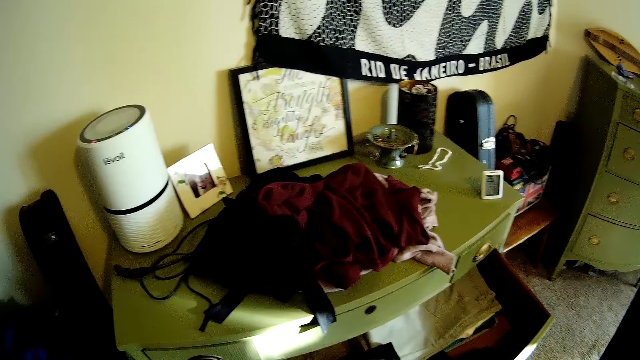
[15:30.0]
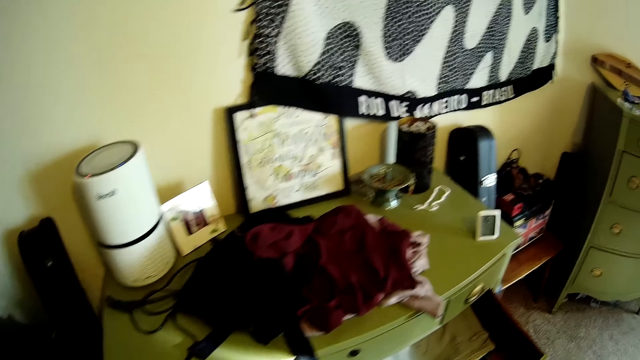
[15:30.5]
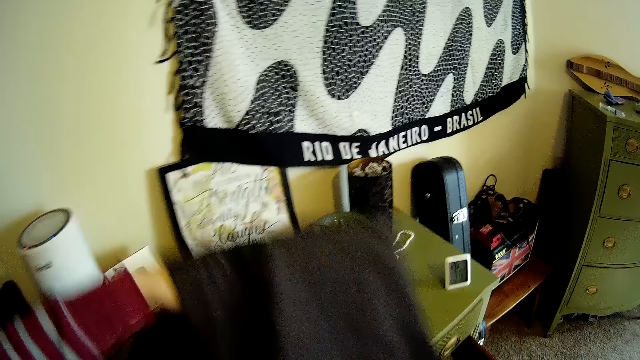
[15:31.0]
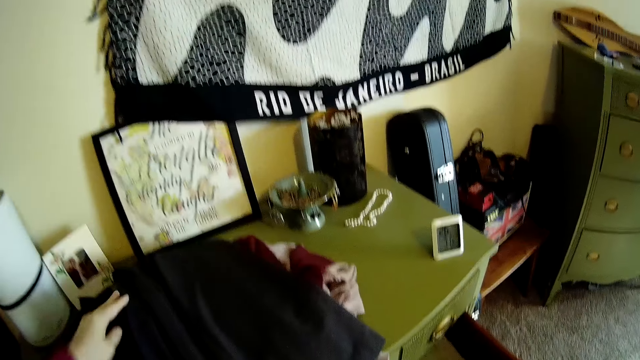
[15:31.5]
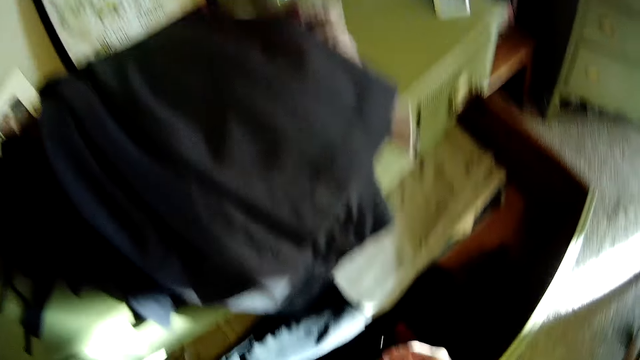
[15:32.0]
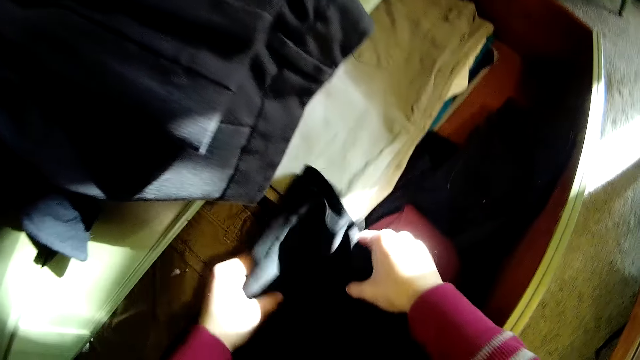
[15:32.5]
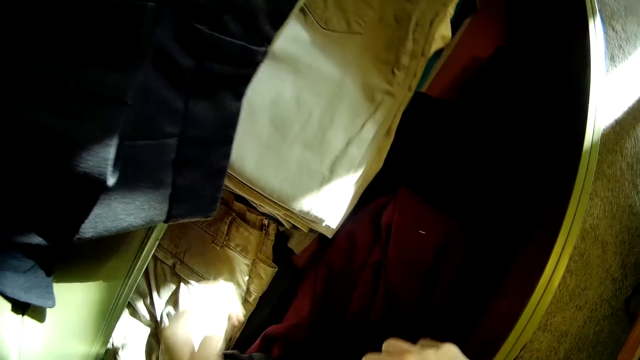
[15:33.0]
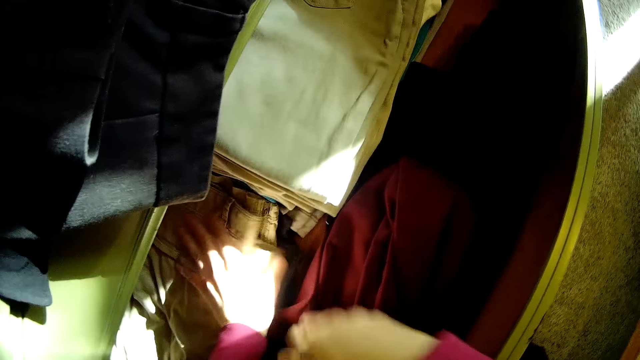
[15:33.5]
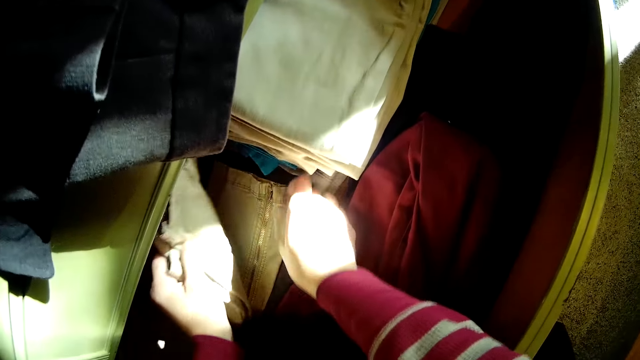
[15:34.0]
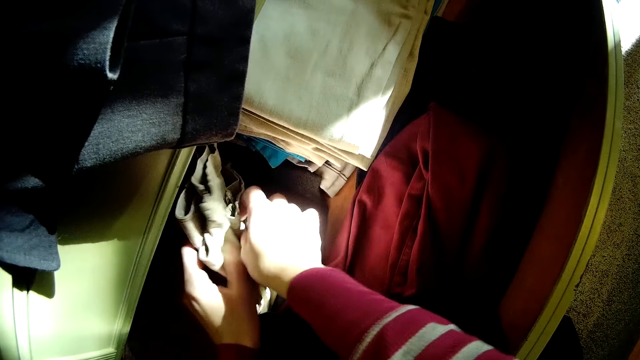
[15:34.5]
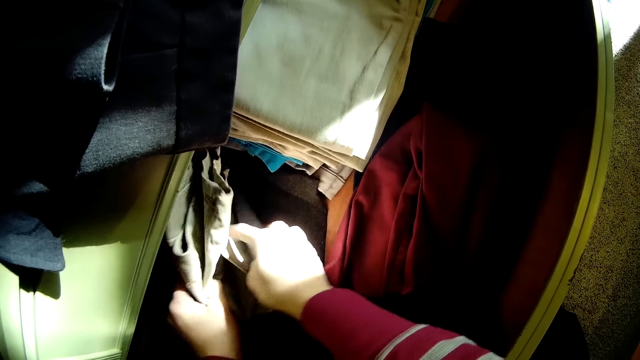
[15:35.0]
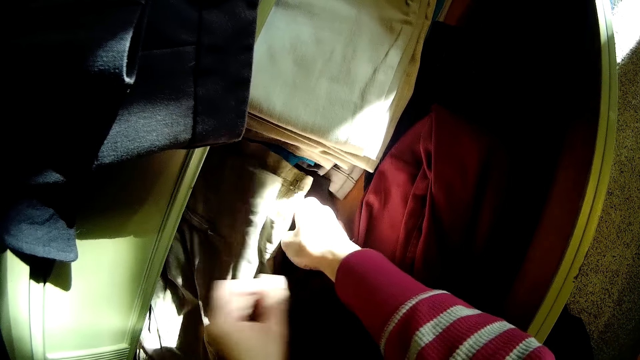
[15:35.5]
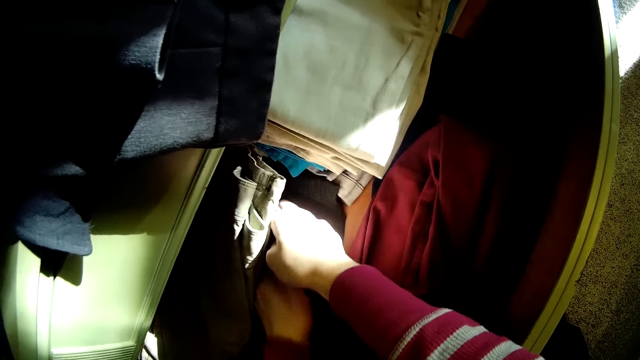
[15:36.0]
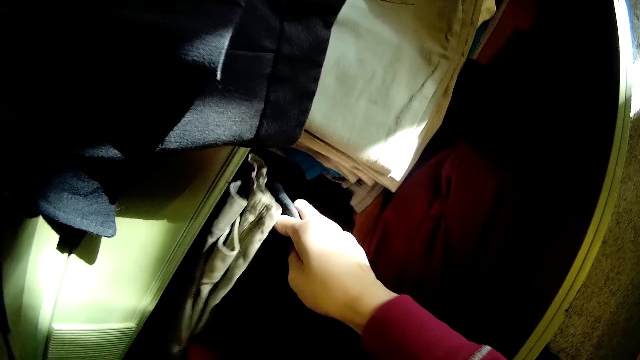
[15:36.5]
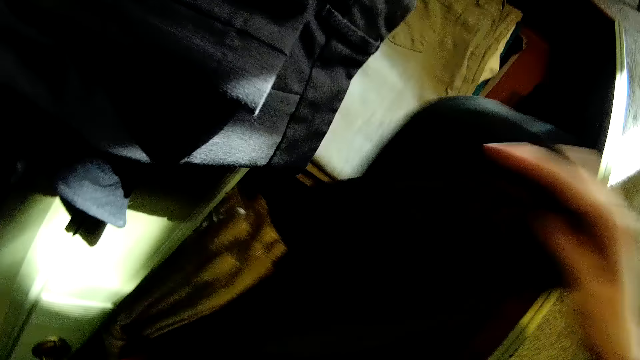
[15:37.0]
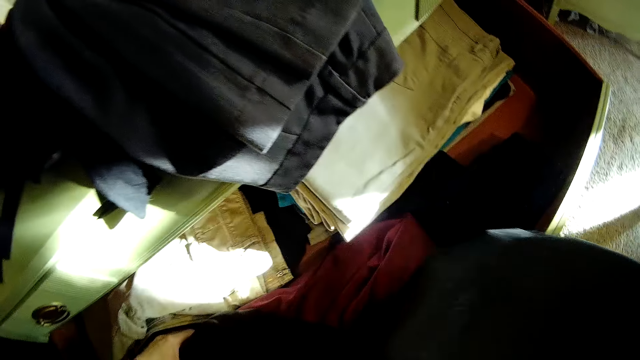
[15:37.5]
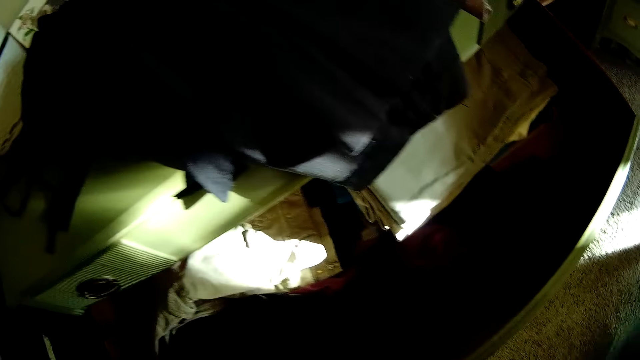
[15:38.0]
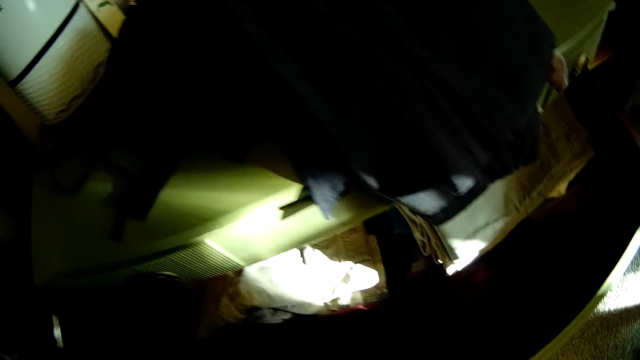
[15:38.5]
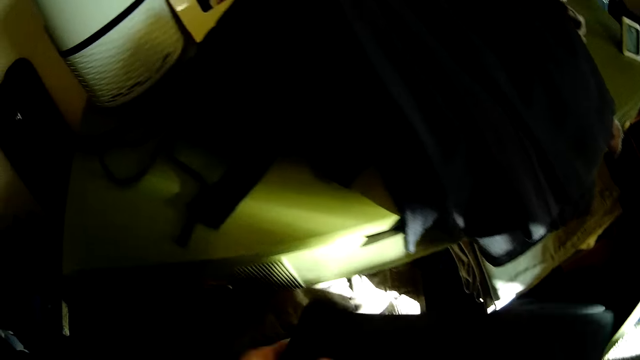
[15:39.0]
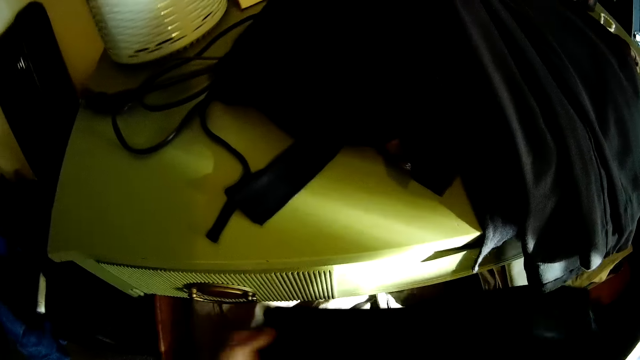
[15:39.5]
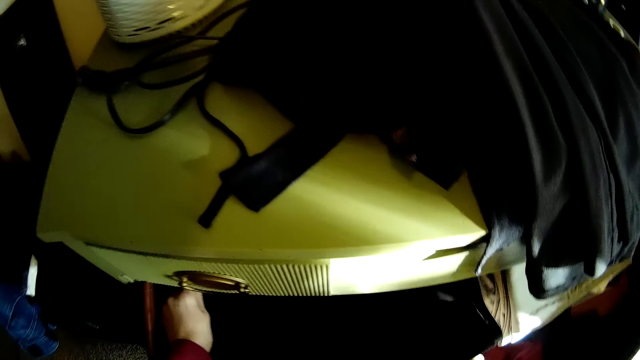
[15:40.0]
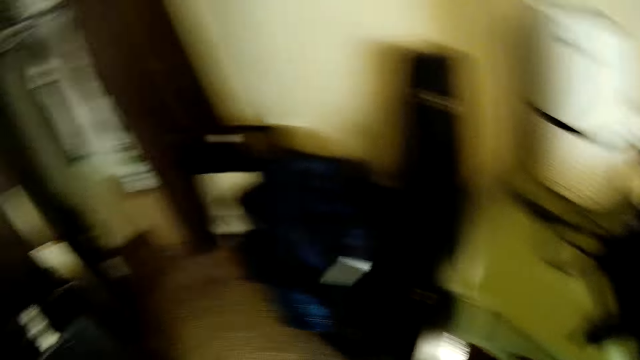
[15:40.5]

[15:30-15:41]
The camera wearer places the grey trouser on the top of the wardrobe with her left hand. She checks through the trousers in the drawer with her hands. She picks up a grey trouser from the drawer with her right hand. She arranges the black trouser in the drawer with her hands.

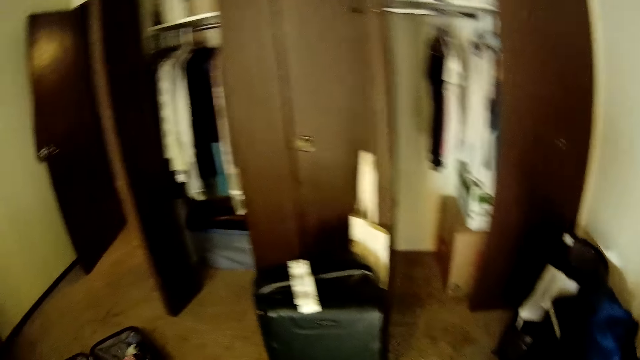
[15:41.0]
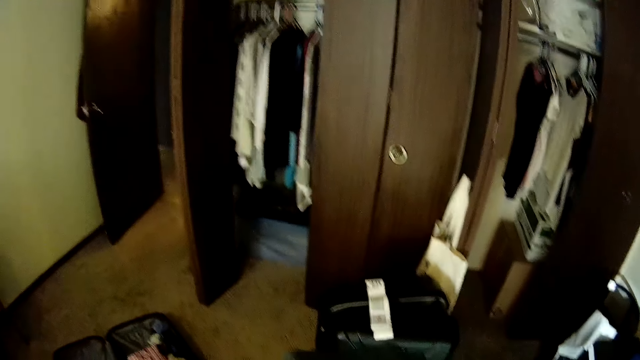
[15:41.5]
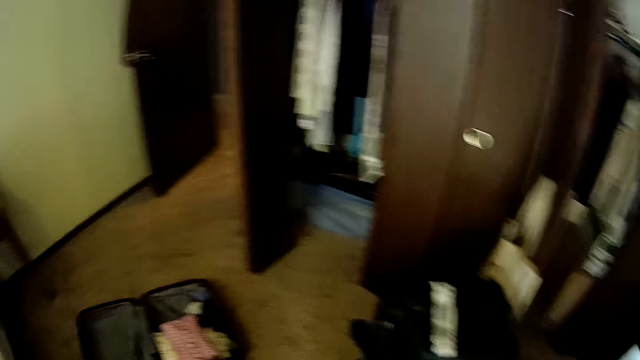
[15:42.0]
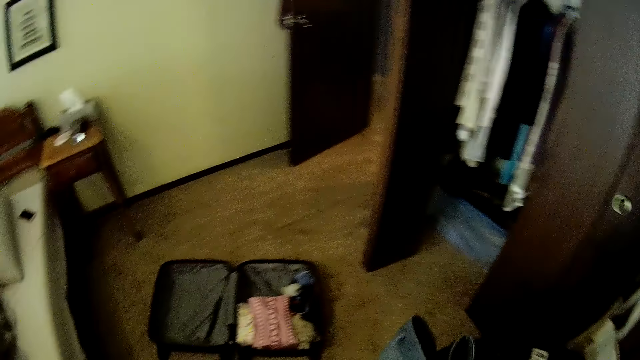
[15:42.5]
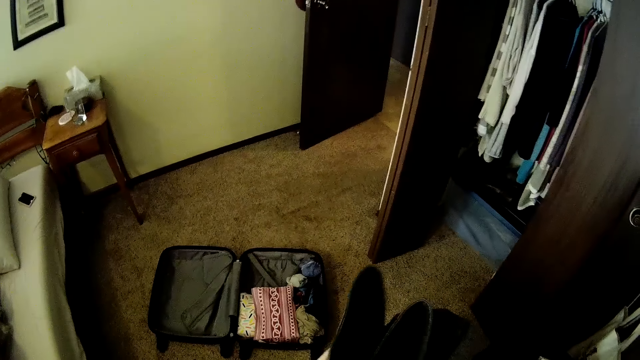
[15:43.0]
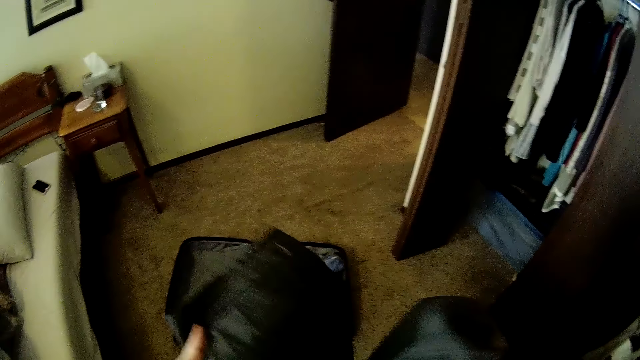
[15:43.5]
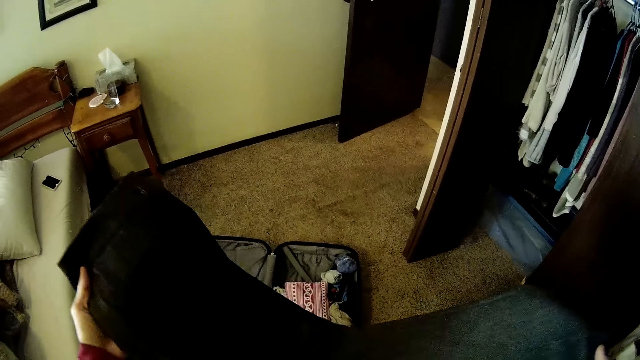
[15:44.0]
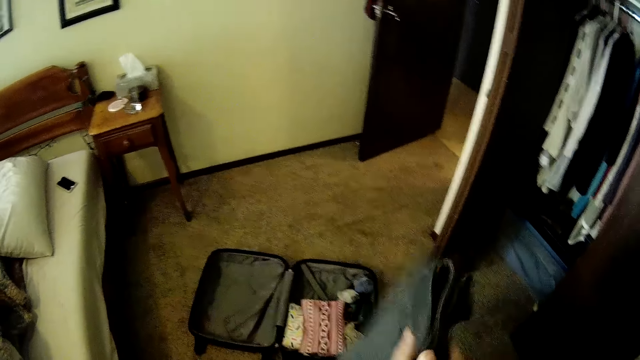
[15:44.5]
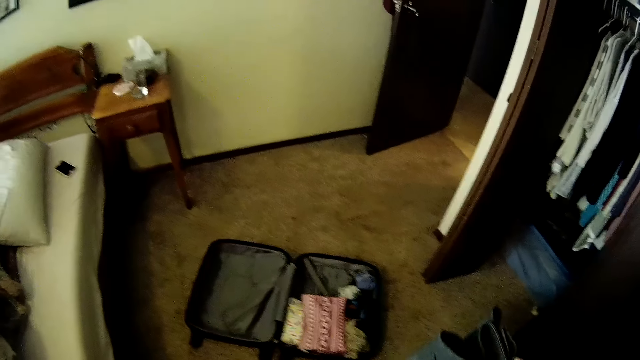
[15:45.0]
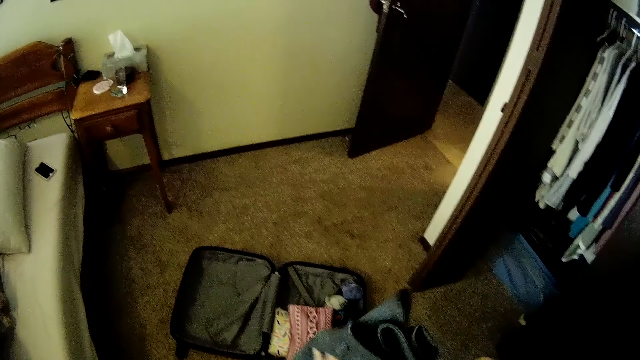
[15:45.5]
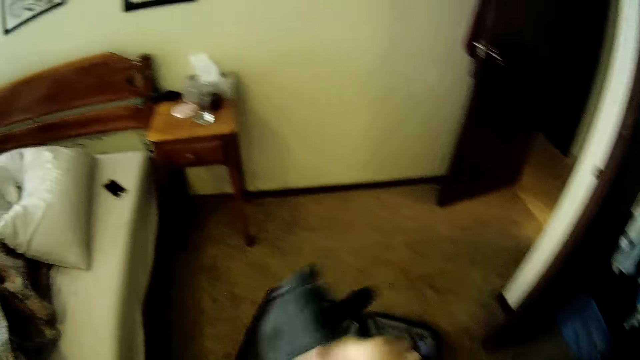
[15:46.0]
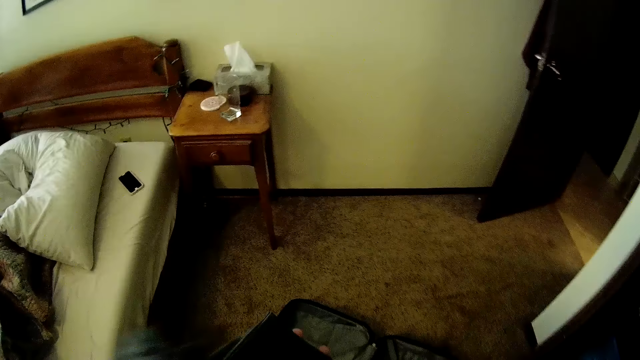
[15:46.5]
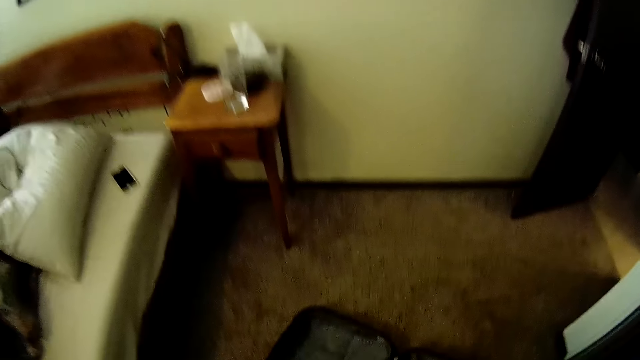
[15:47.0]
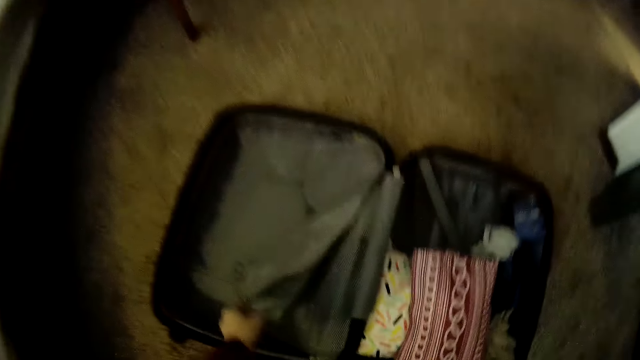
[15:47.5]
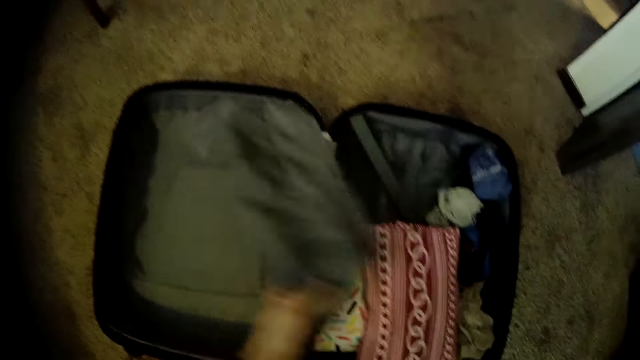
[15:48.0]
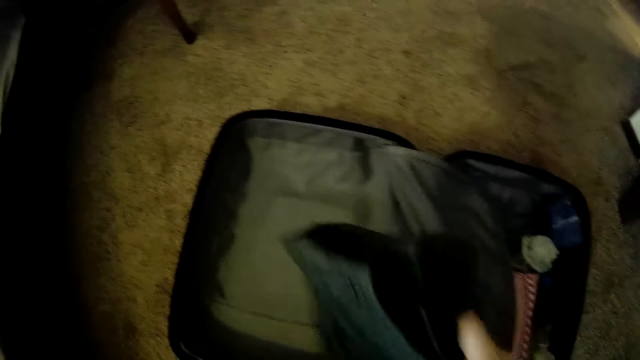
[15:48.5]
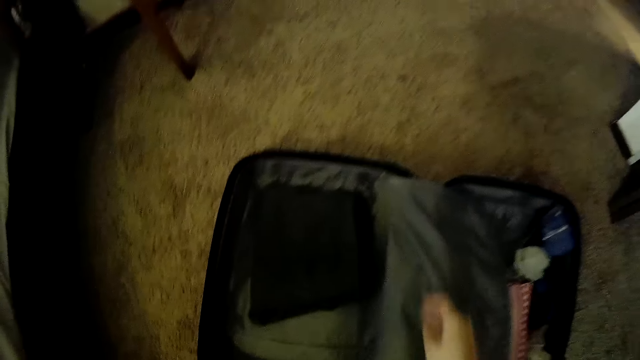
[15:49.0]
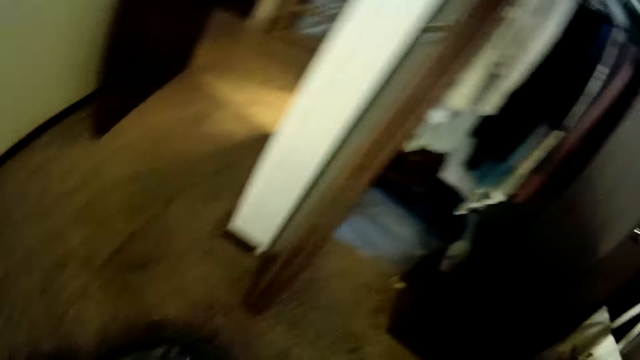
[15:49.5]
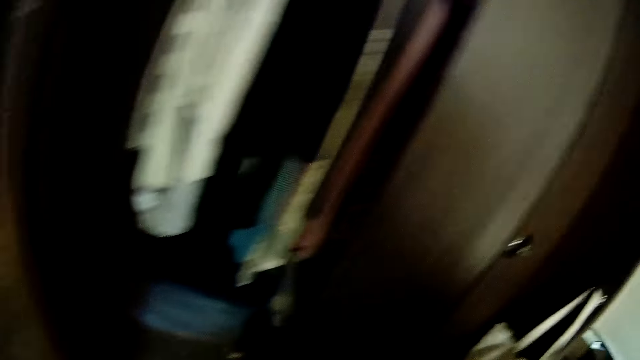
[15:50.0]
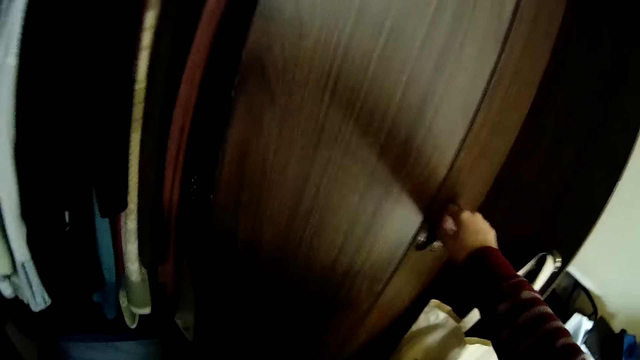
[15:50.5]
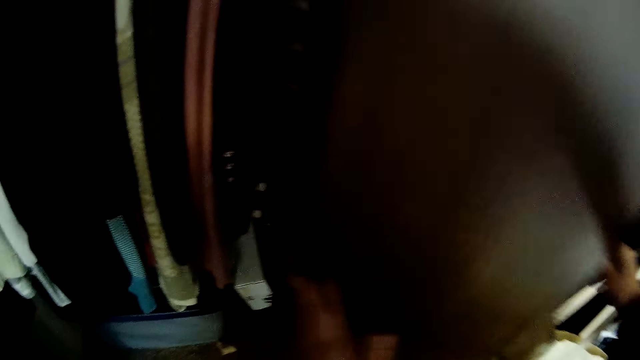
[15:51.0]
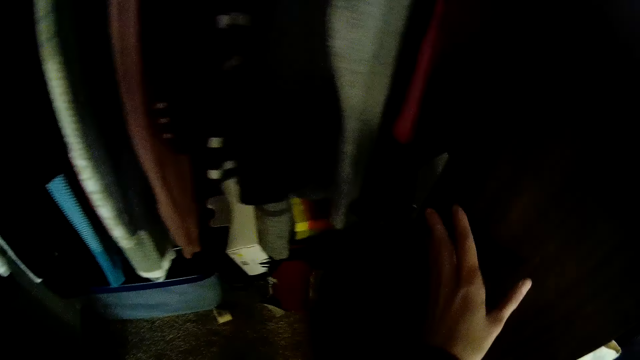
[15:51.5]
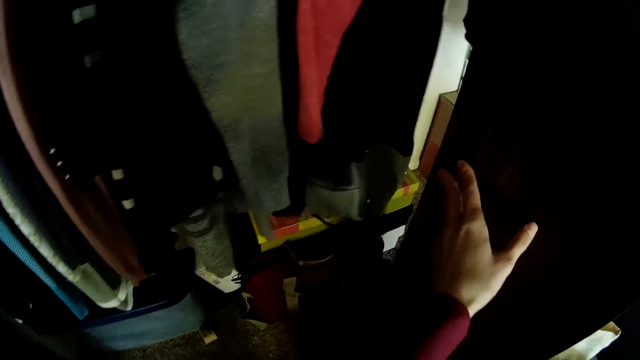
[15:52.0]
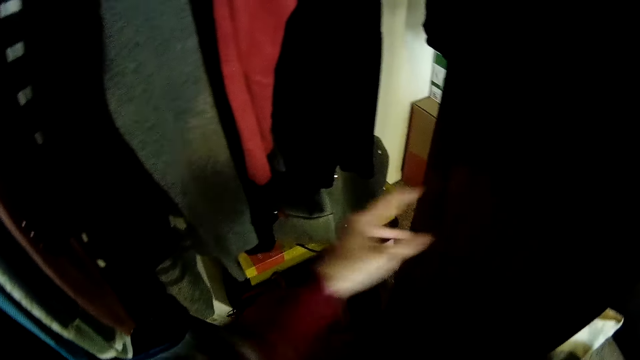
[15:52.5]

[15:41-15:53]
The camera wearer holds the grey trouser in her hands. She opens a flap of the travelling bag with her left hand. She throws the grey trouser in the travelling bag with her right hand. She opens a wardrobe door with her hands.
